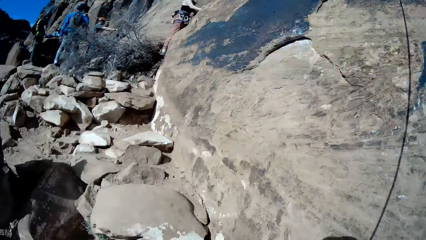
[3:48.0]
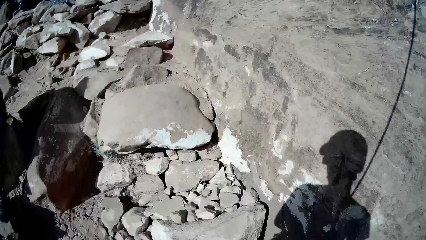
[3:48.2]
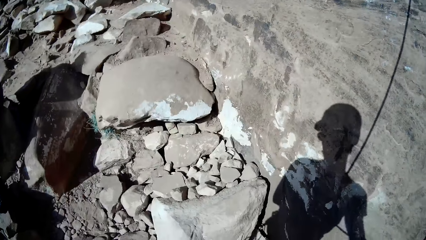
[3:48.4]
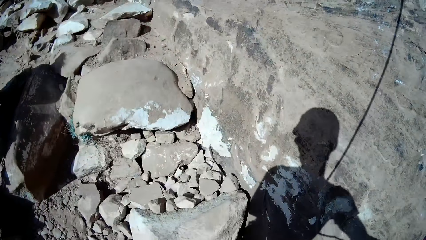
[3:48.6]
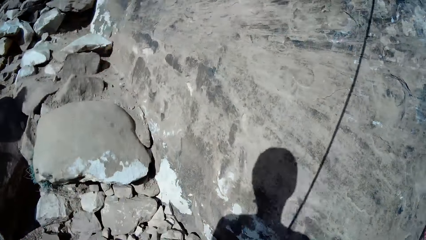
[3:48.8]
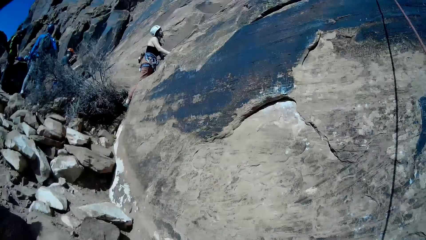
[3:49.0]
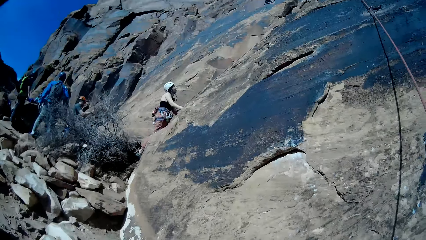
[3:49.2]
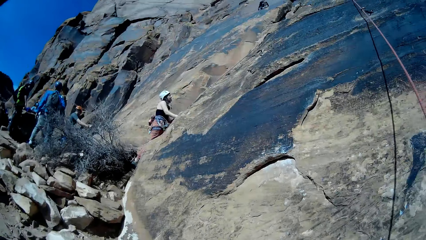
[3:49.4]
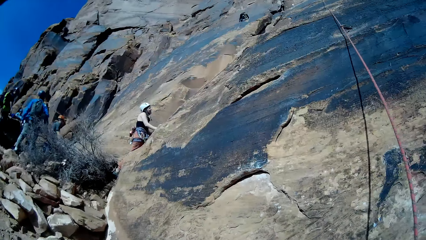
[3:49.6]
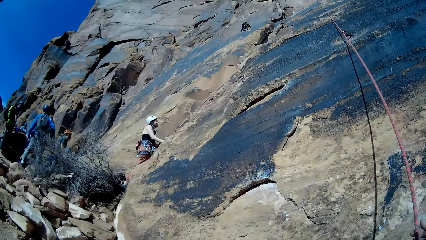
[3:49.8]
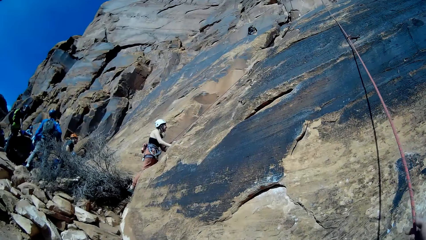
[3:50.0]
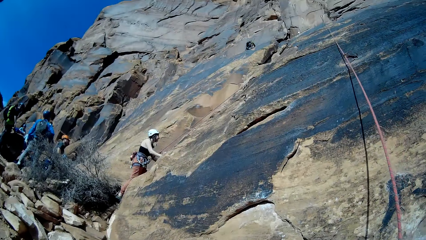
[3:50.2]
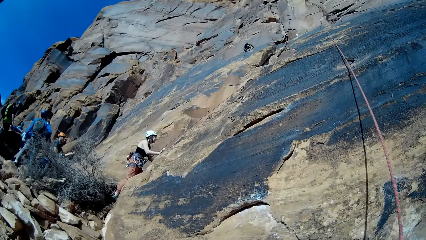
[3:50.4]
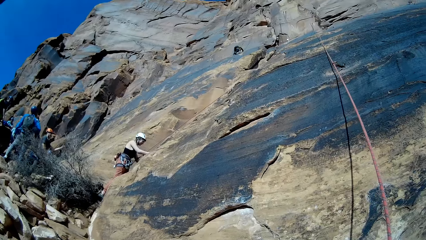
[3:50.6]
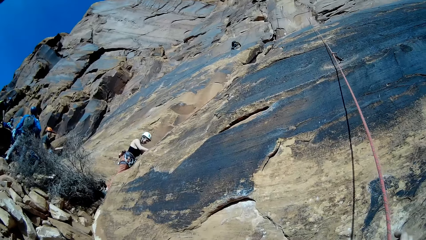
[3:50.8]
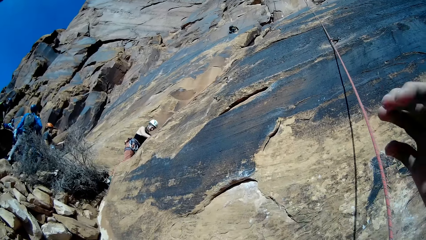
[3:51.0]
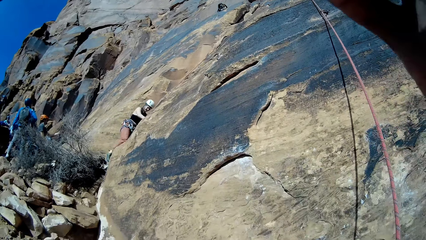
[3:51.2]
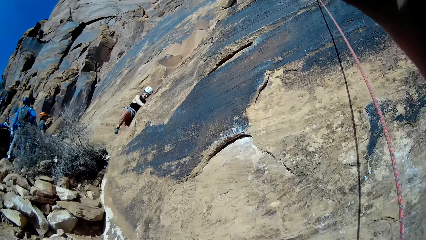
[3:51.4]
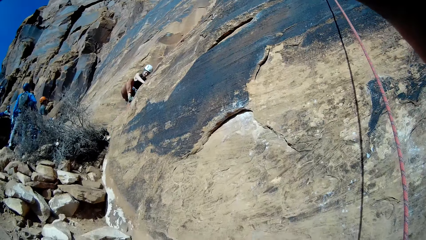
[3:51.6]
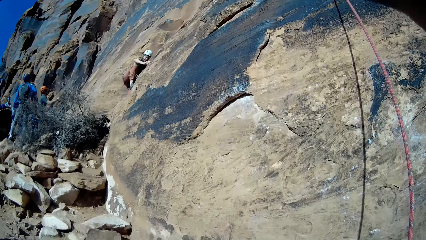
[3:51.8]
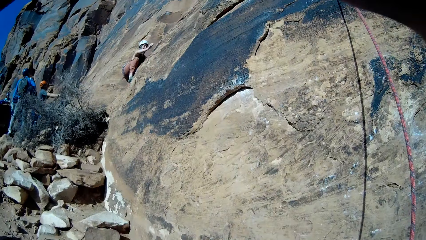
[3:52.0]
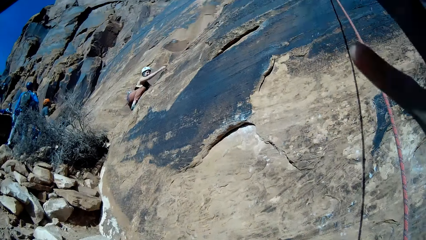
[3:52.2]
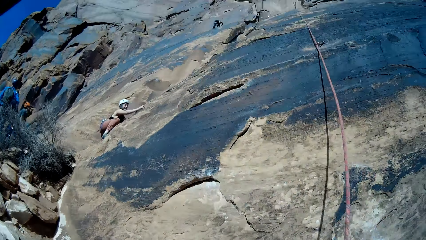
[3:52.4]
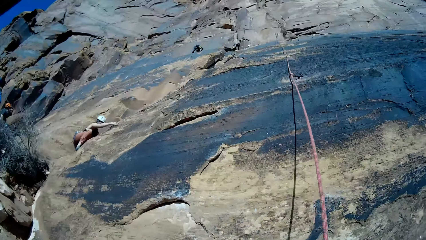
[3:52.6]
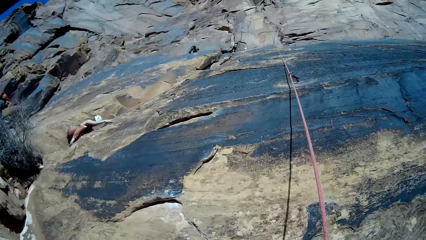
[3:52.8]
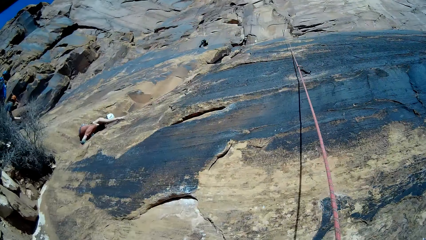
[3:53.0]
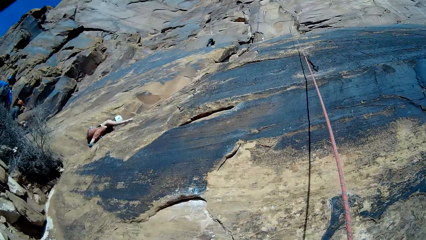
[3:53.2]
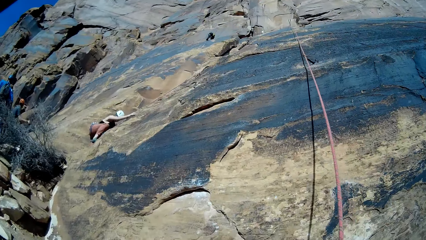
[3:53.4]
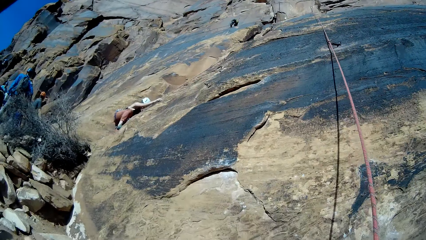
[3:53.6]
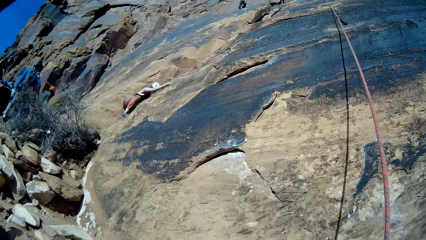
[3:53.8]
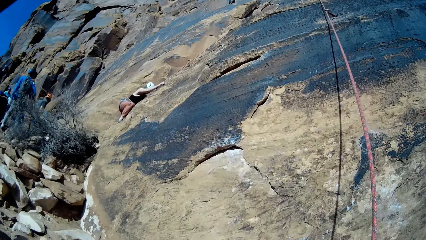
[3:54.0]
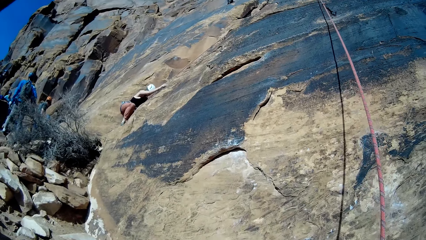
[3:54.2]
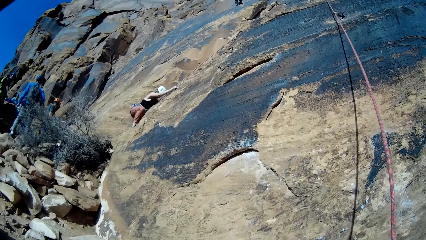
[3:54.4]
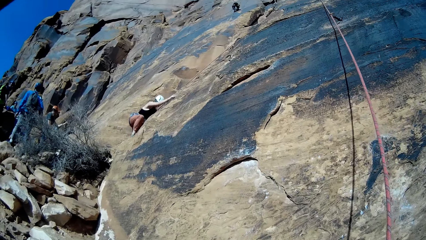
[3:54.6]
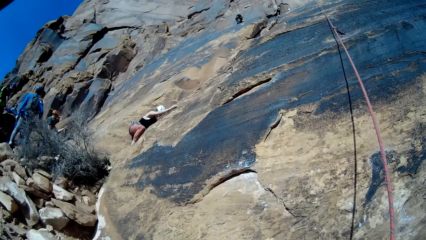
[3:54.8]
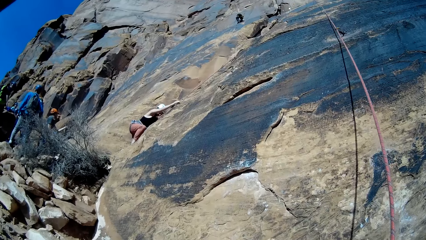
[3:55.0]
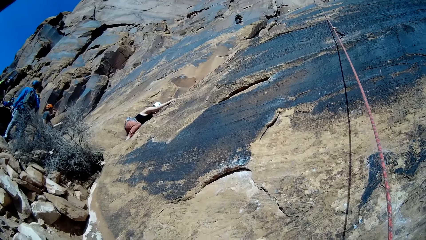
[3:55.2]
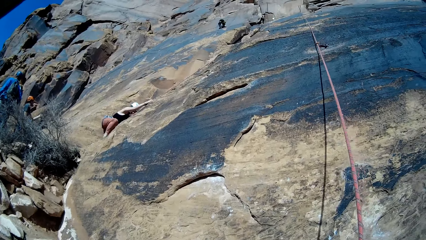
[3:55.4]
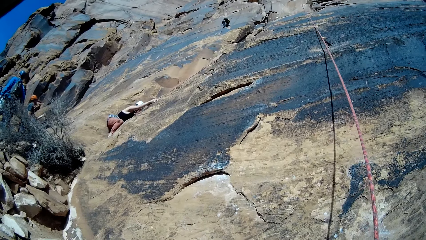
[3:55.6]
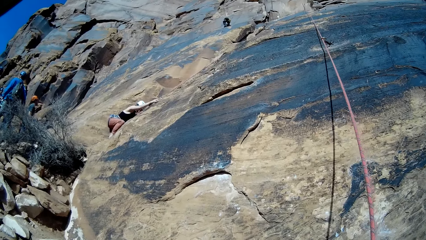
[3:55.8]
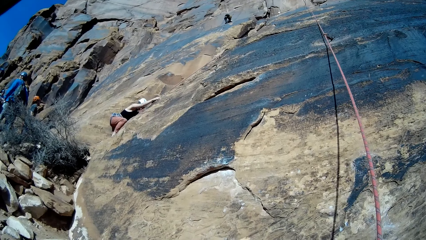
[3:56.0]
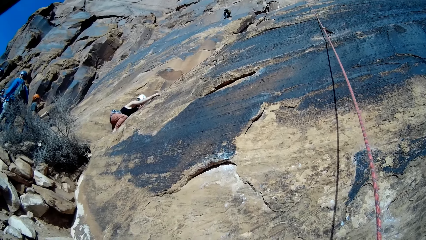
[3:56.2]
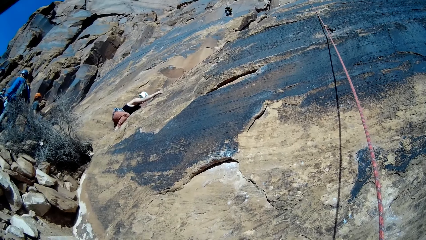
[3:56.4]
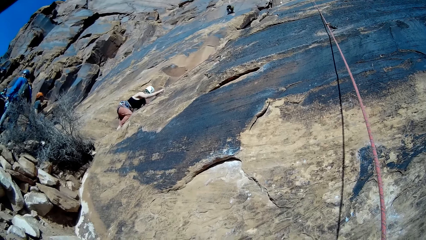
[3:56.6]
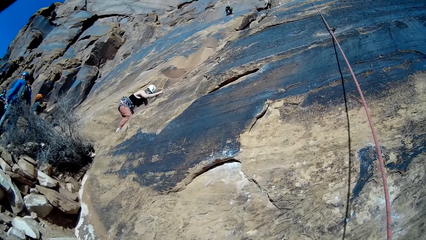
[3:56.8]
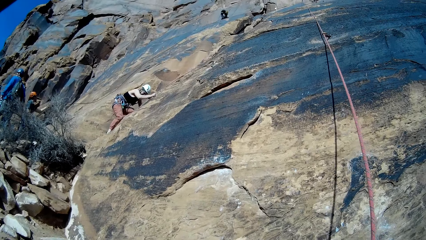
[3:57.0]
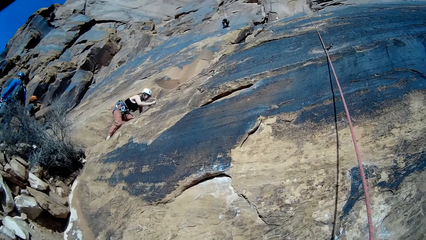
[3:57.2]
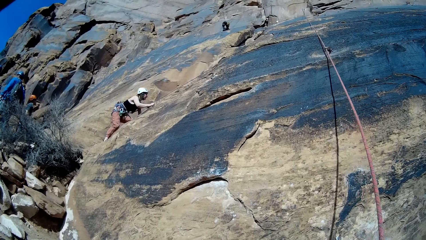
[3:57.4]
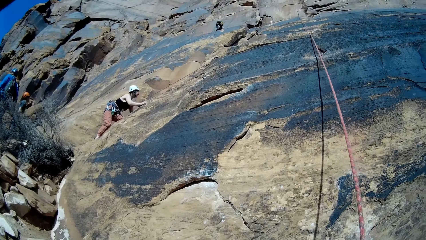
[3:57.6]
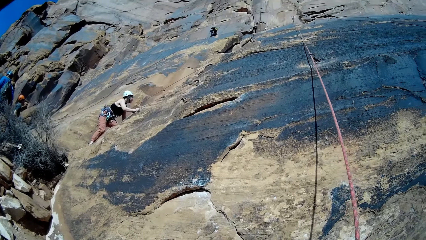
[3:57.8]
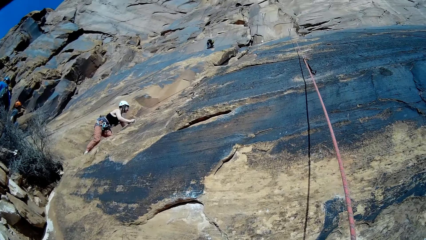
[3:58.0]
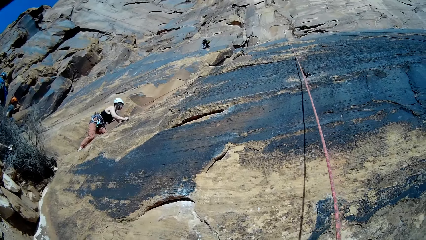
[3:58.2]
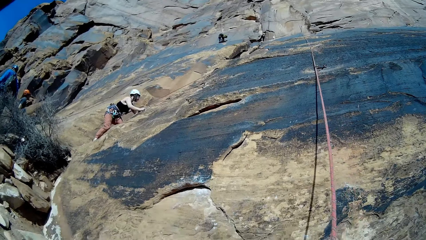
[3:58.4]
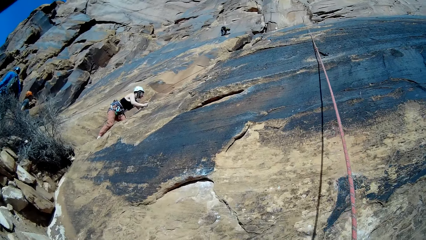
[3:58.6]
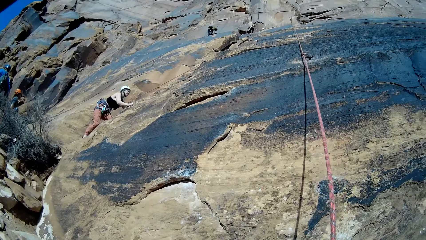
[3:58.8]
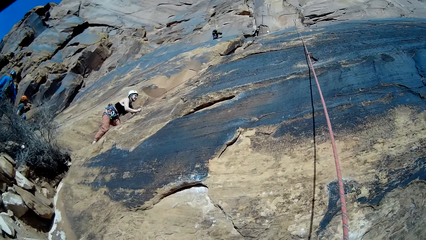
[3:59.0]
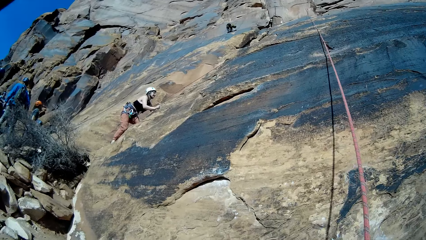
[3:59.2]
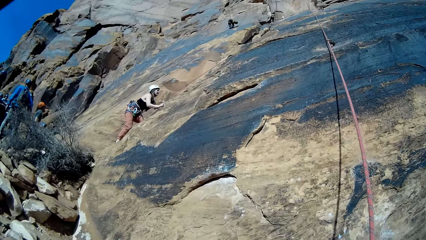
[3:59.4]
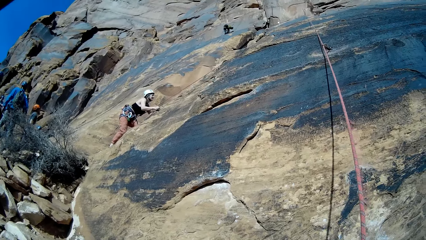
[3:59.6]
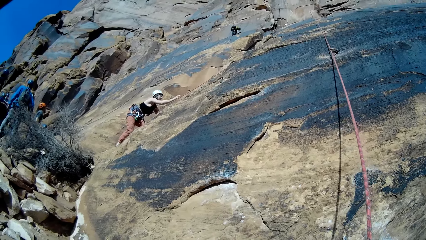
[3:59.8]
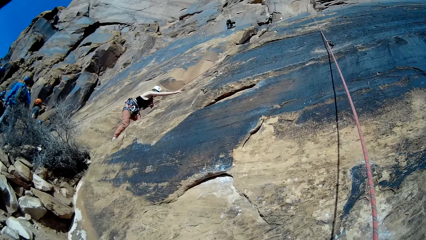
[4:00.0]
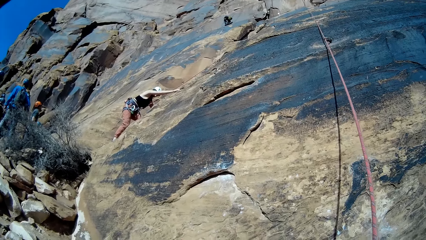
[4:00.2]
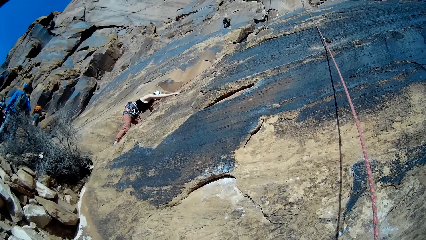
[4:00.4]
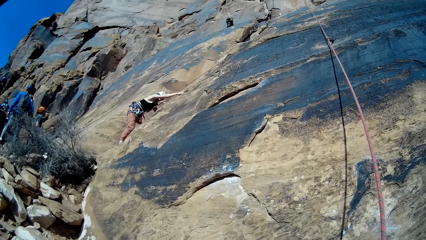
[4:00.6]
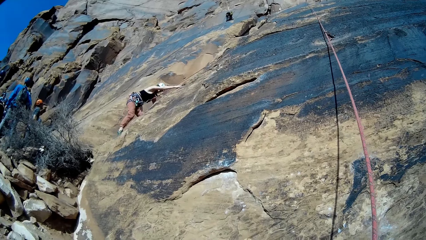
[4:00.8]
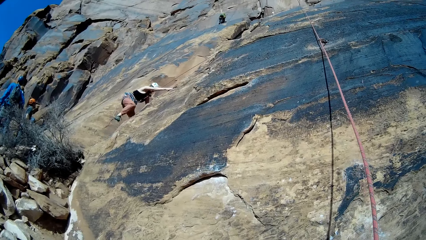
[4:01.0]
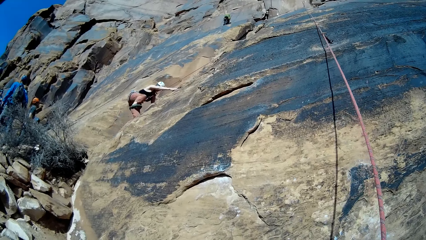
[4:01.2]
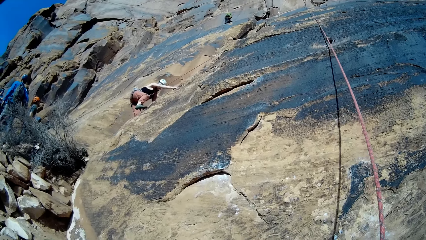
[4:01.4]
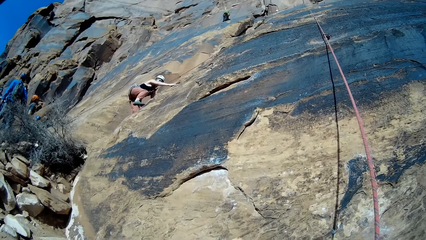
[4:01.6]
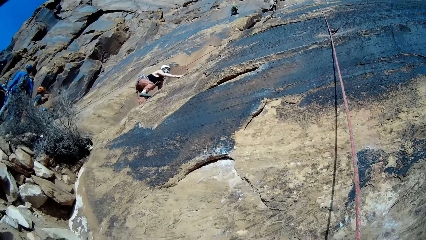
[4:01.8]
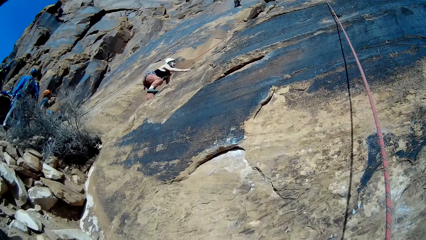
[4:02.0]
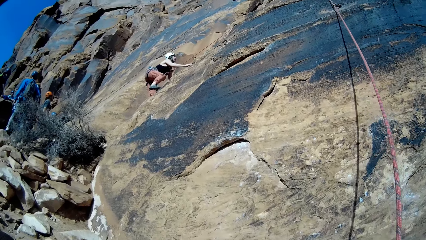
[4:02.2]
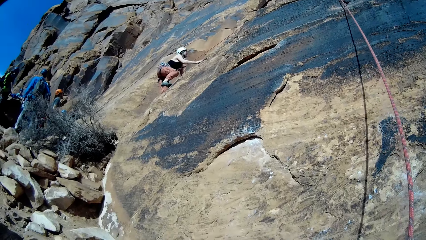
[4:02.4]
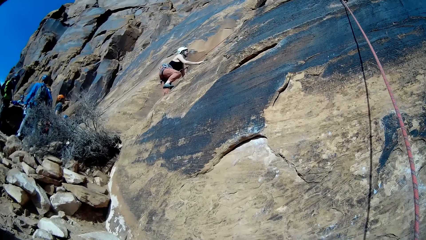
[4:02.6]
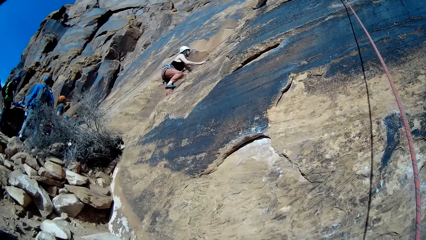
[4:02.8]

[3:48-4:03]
The camera wearer raises his hand. A woman climbs a mountain.
